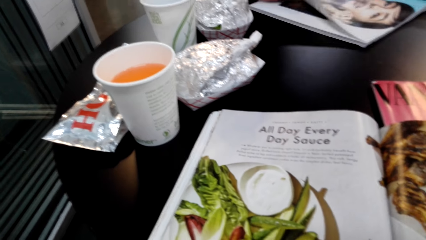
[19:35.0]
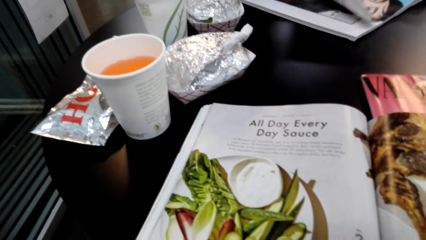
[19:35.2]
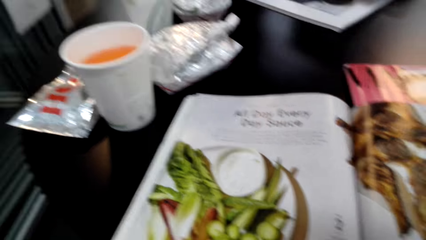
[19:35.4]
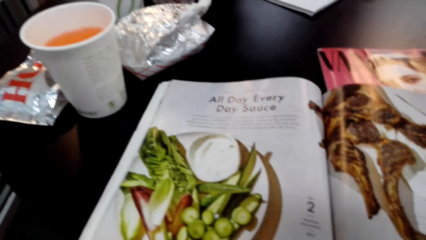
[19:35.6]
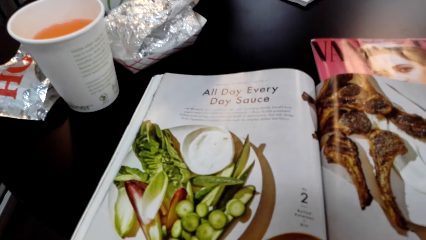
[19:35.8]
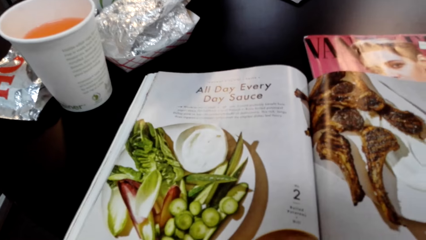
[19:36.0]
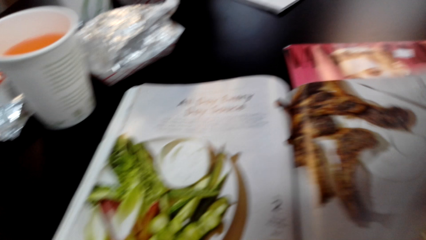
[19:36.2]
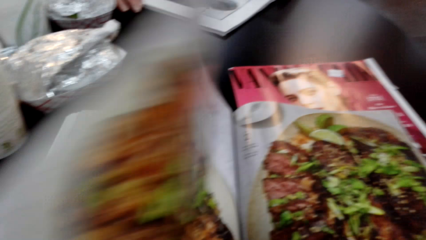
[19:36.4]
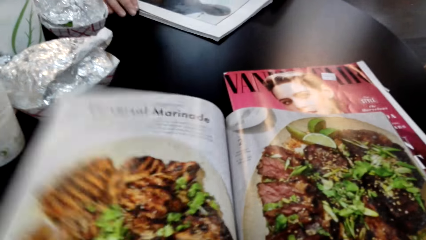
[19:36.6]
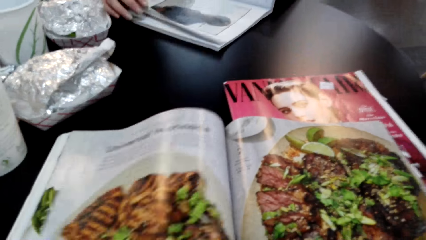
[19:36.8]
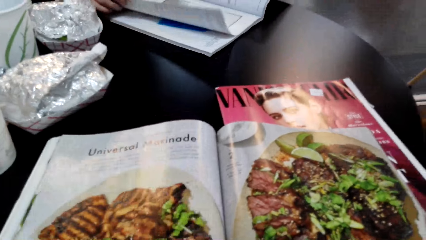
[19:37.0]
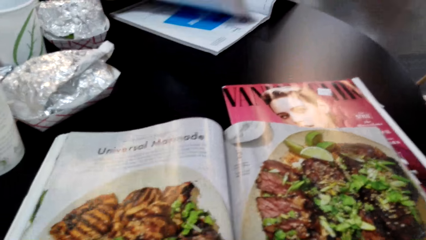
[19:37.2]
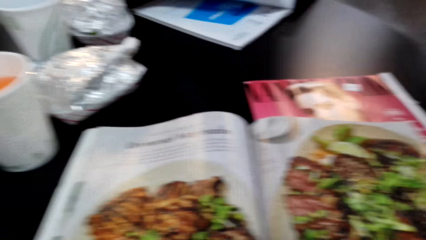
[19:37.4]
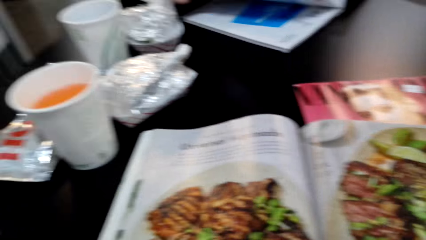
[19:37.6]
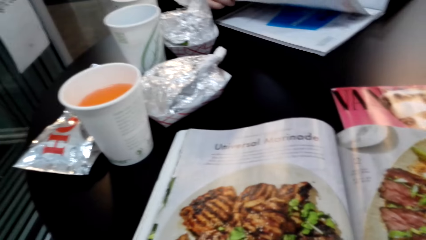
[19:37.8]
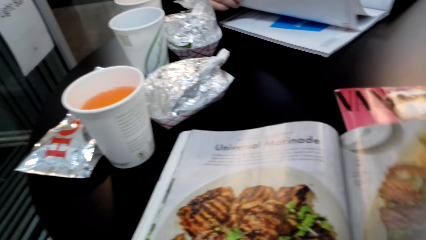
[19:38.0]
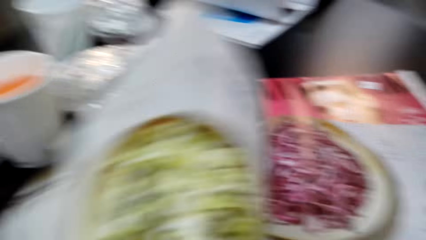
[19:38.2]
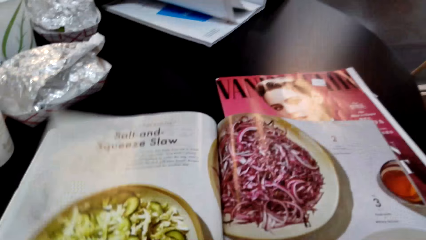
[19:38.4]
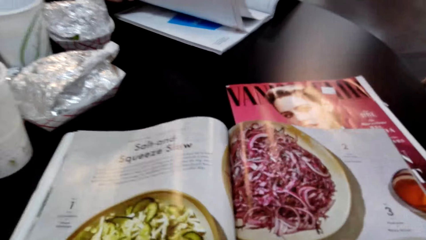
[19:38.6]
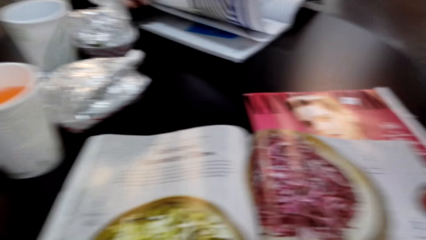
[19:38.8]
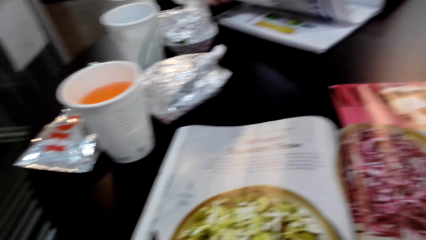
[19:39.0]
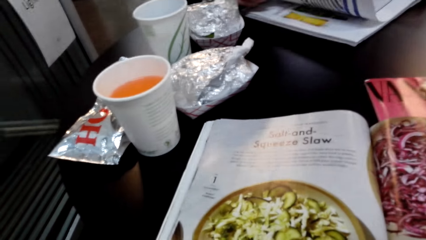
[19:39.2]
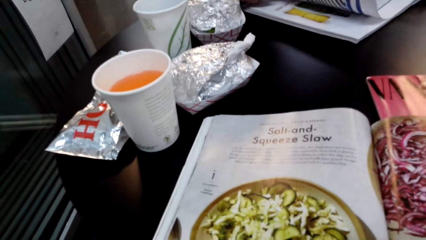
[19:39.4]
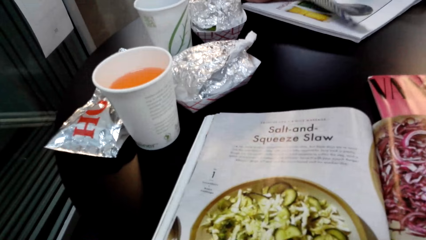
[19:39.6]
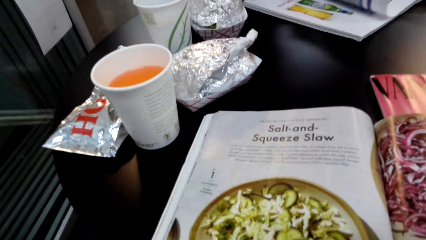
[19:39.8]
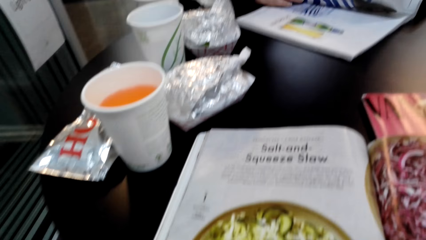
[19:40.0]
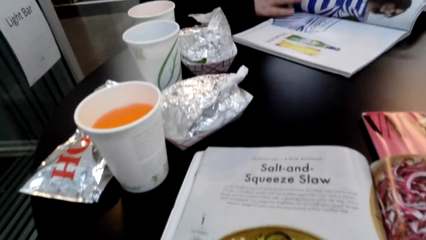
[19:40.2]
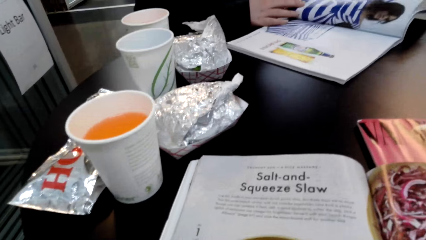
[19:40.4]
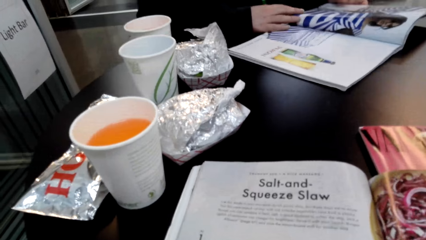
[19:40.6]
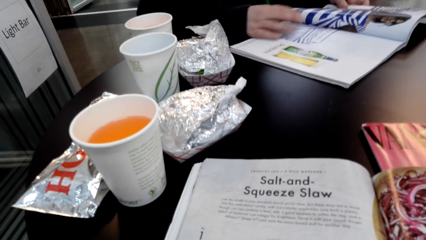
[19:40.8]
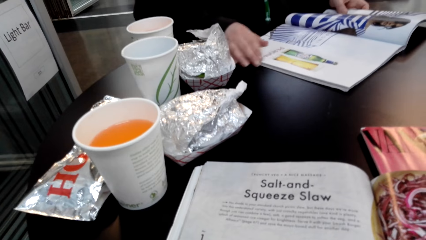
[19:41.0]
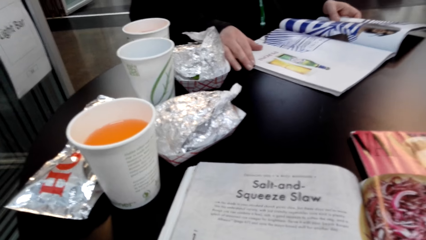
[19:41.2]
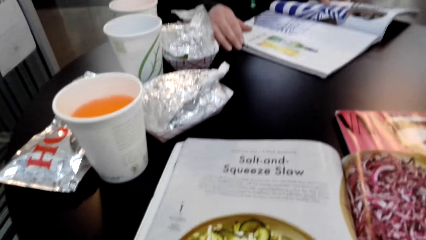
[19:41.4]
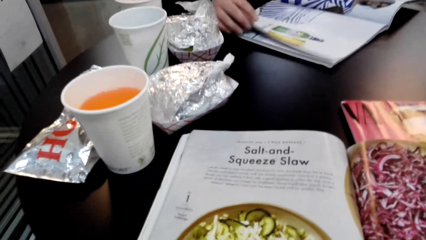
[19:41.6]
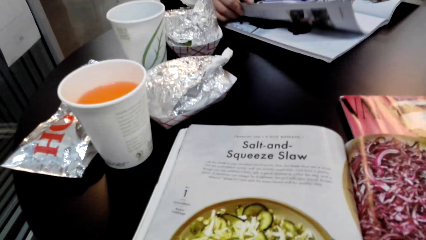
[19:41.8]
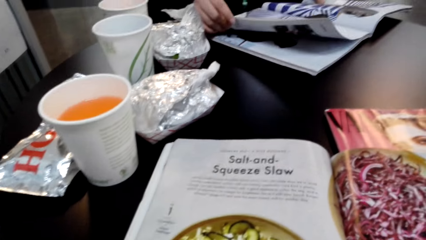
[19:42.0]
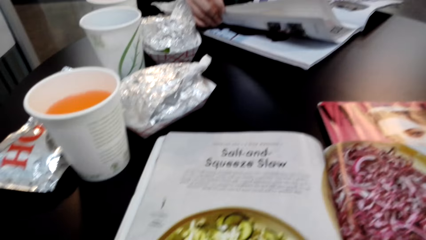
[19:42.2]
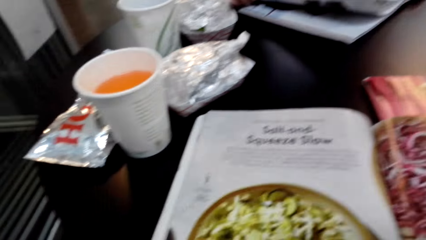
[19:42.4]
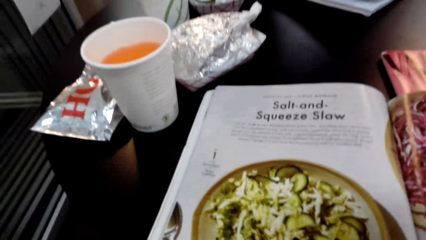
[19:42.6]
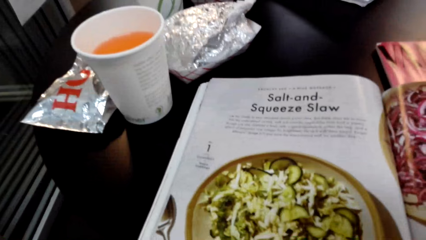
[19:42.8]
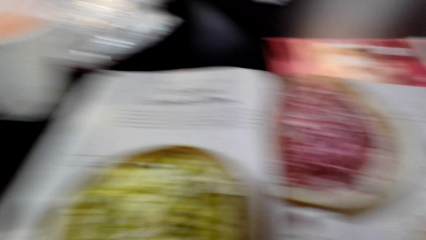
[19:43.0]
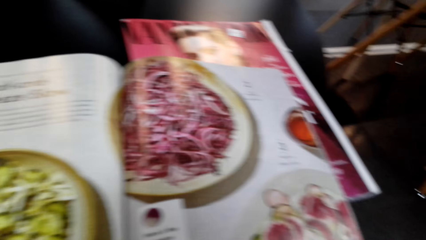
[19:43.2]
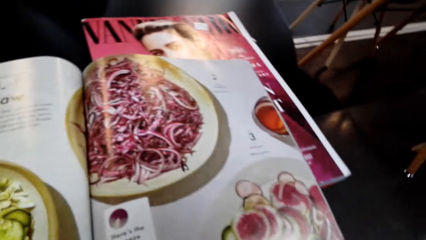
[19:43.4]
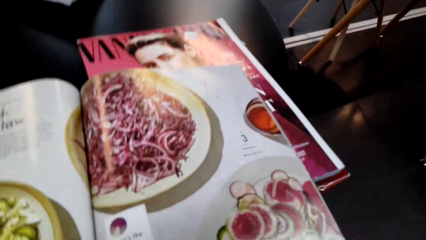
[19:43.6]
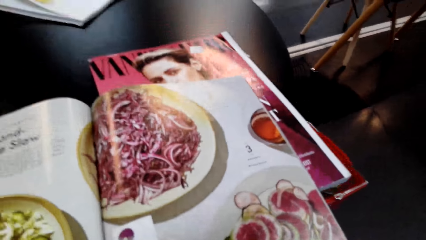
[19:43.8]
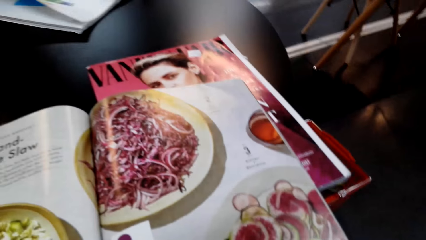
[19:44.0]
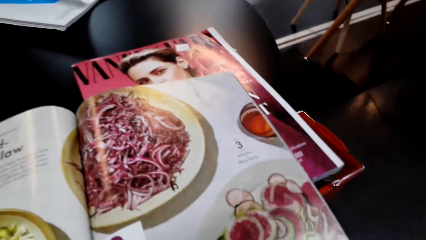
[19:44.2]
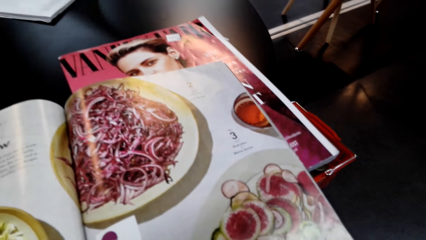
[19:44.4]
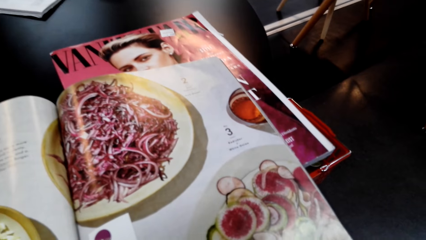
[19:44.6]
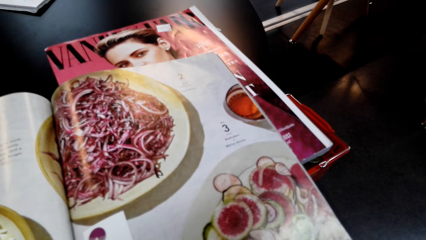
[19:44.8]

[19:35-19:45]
The camera wearer flips a page of the magazine or book. They stare at the pictures in the book. They flip a page of the magazine. They stare at the pictures in the book. They look at the magazine.

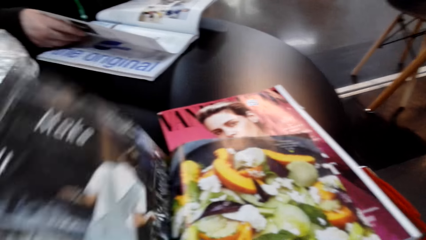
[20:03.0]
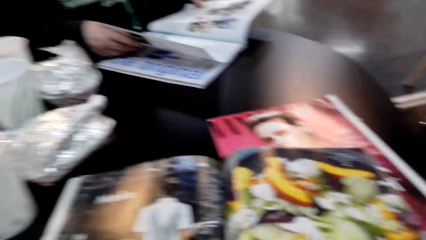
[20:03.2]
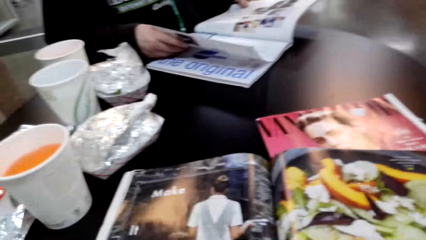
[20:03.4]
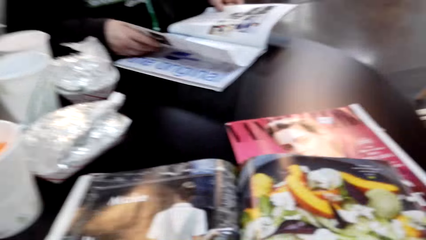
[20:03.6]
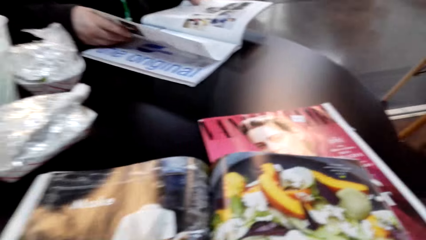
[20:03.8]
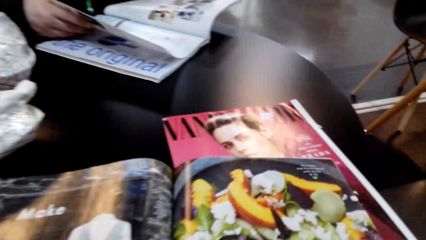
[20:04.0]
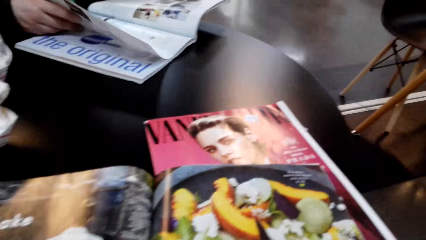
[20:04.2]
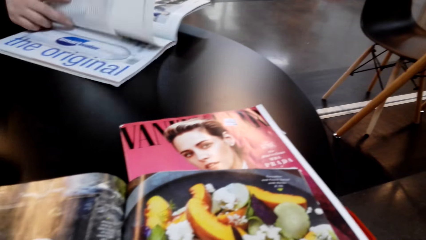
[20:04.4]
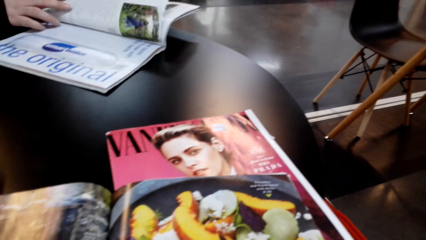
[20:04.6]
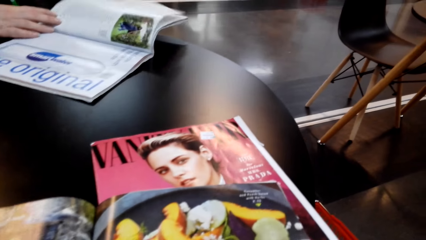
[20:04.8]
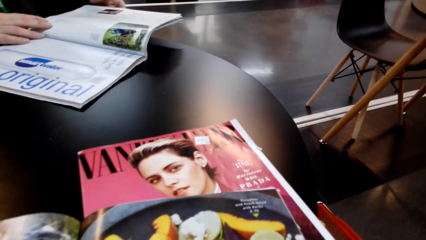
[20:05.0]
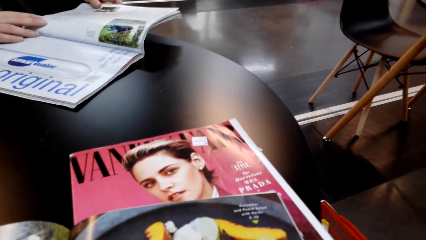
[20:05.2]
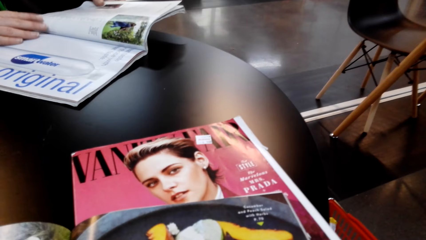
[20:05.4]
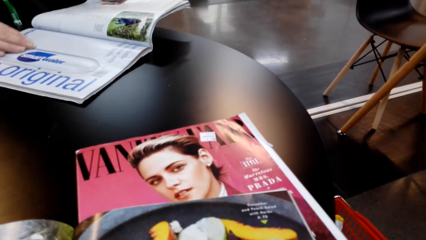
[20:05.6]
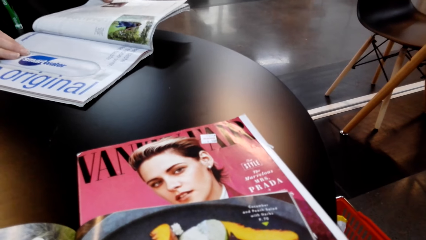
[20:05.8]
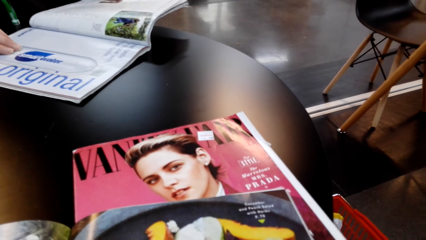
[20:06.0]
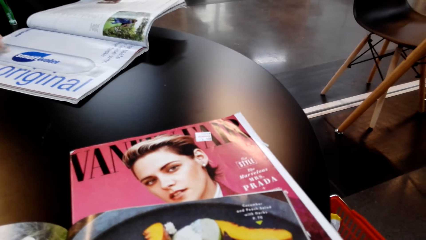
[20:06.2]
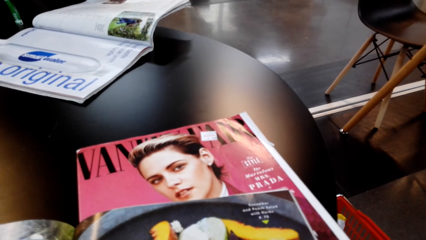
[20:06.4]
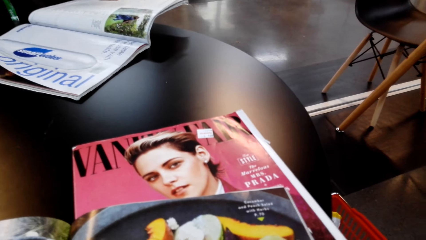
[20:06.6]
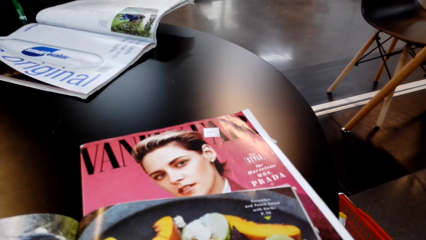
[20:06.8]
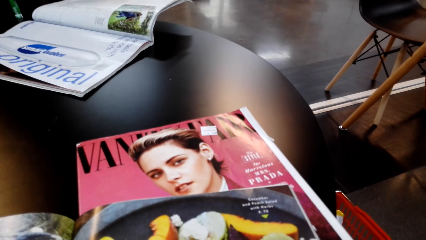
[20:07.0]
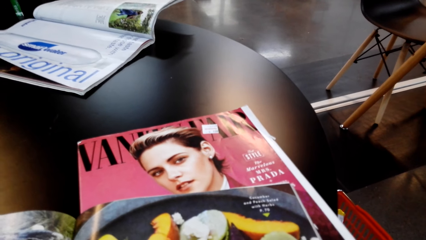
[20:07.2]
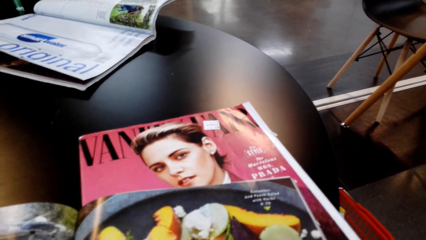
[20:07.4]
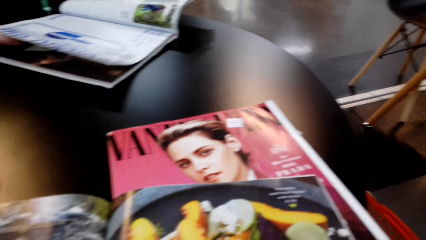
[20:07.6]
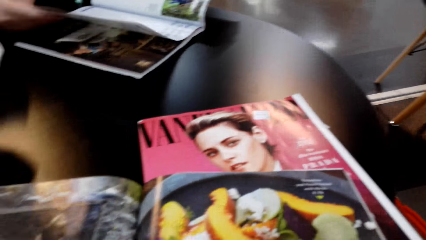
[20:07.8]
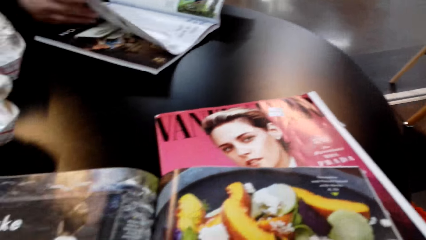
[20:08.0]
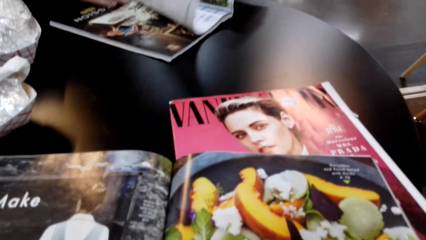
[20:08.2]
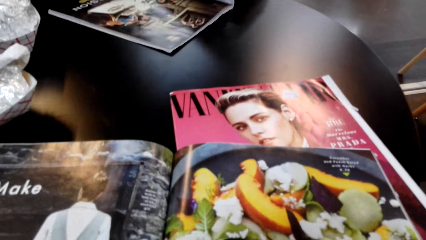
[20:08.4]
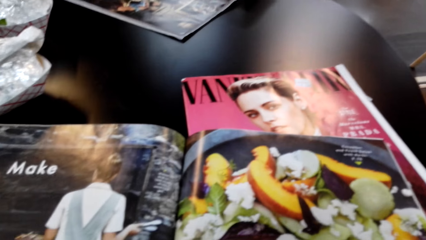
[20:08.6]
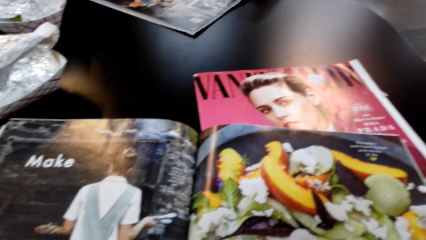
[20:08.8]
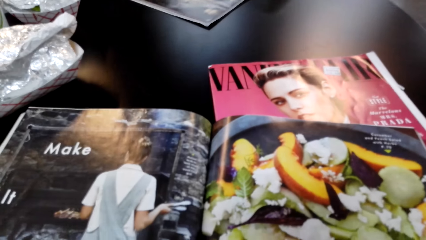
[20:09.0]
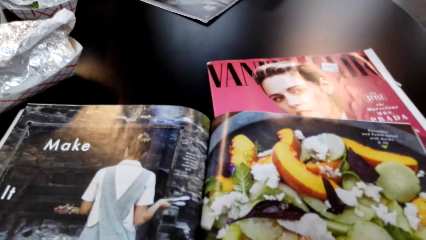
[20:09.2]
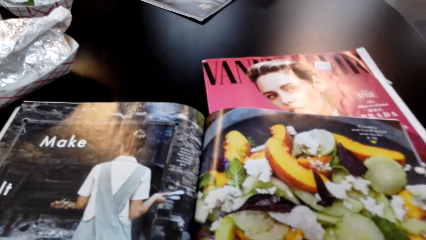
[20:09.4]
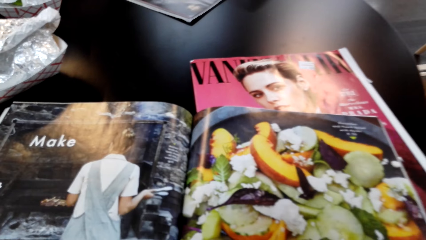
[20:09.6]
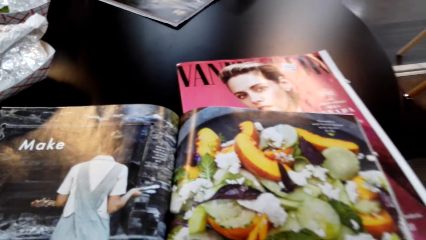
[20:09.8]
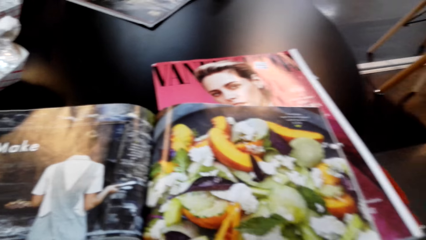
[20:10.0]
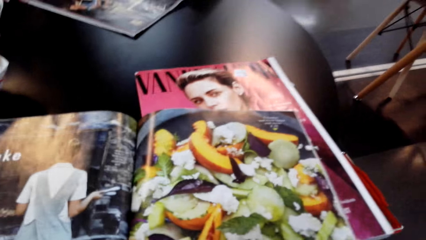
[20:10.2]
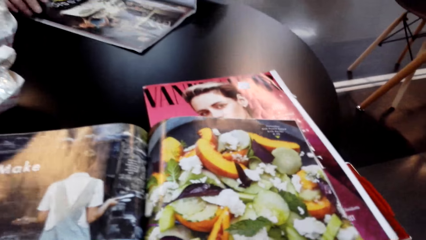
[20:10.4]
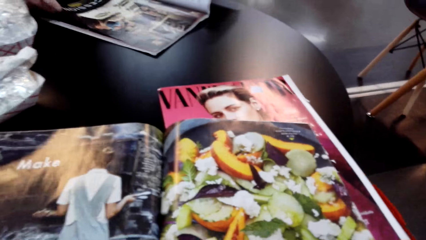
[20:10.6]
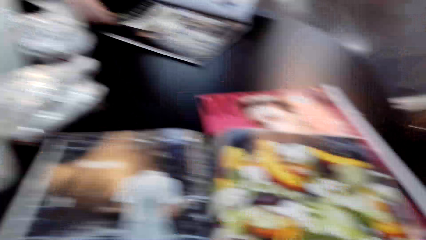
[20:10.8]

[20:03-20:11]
The camera wearer looks at the displayed items in the magazine.
